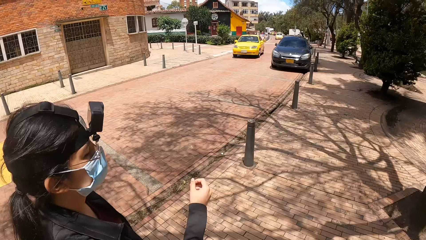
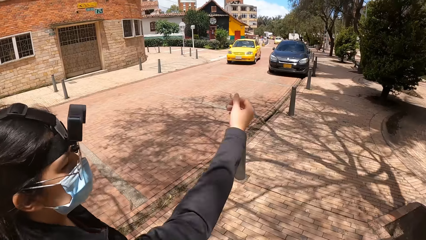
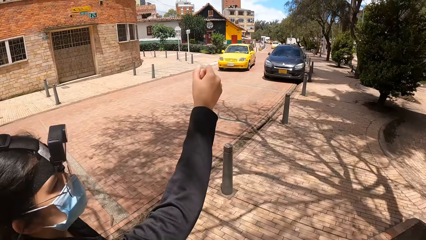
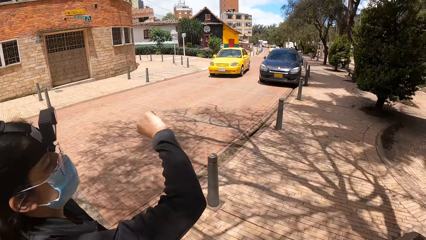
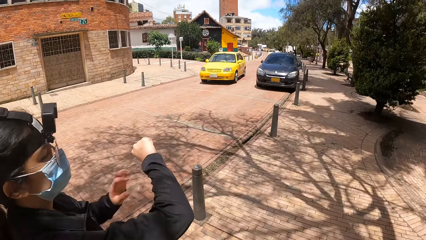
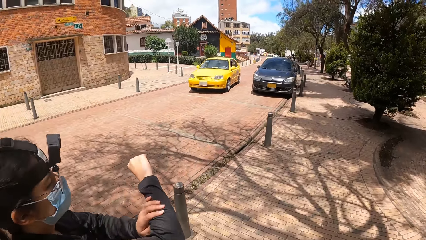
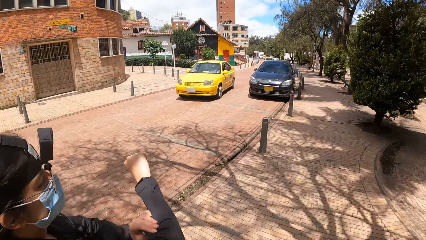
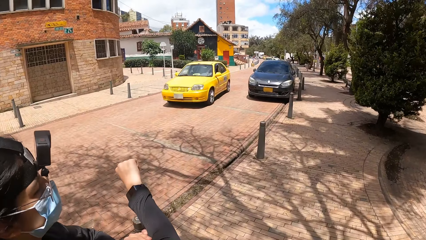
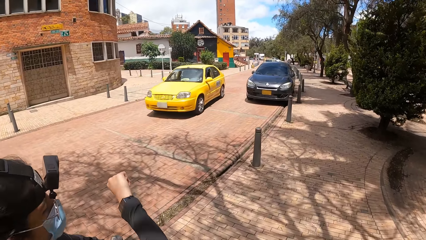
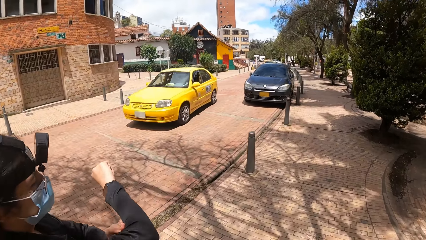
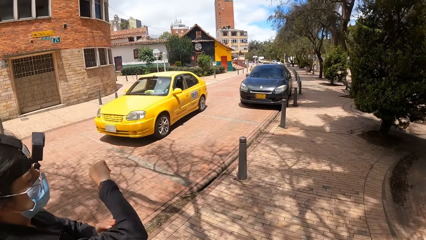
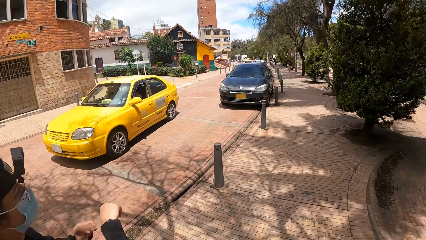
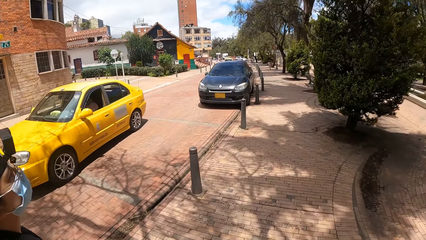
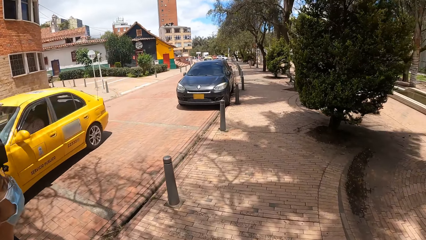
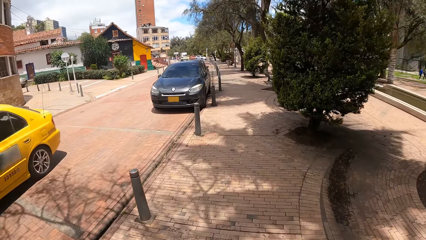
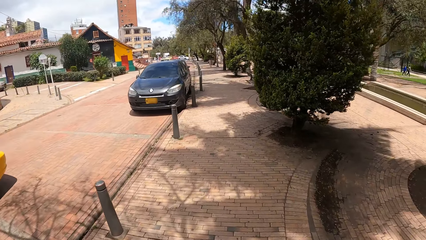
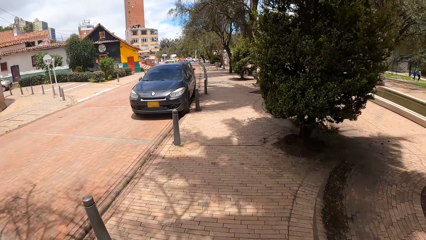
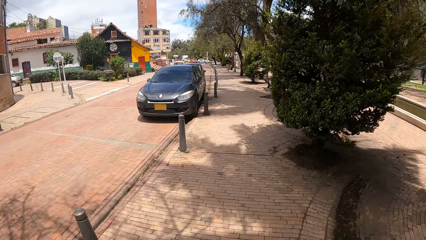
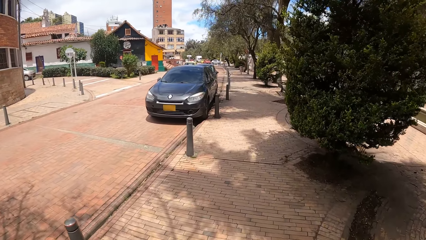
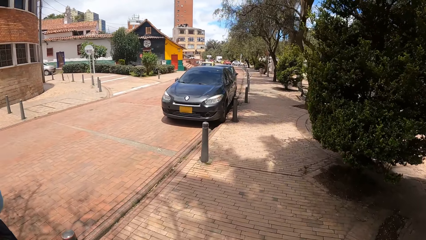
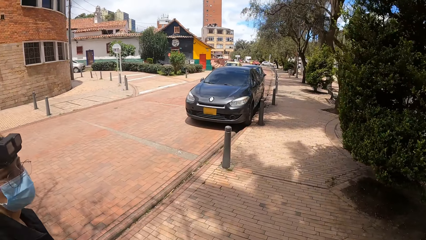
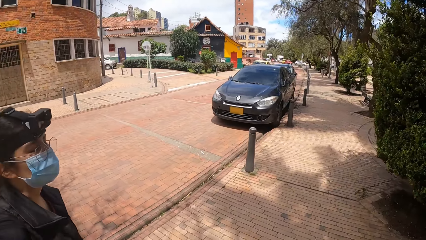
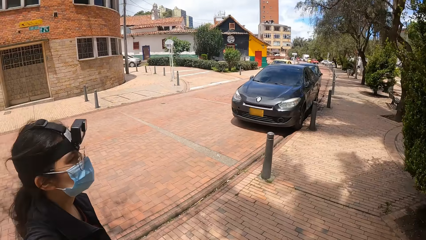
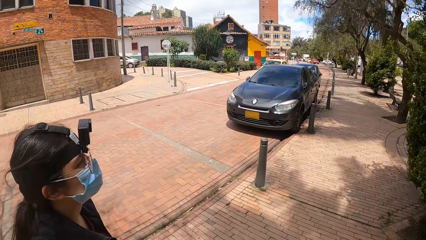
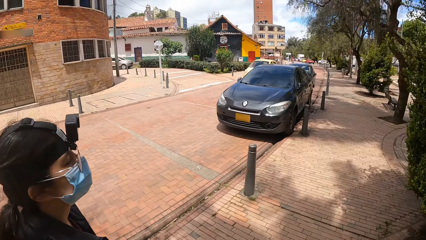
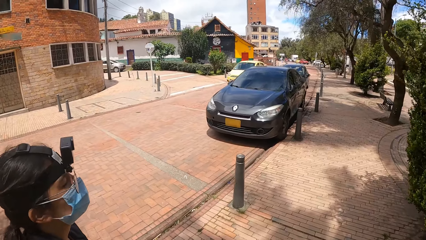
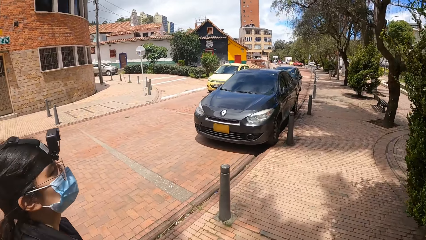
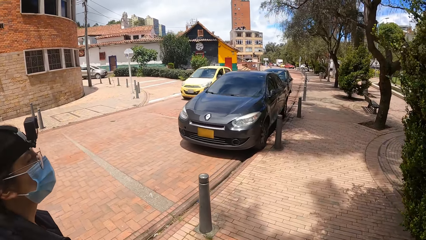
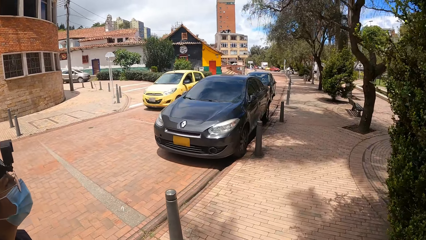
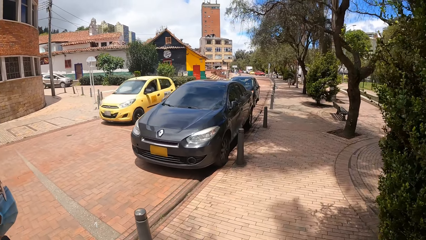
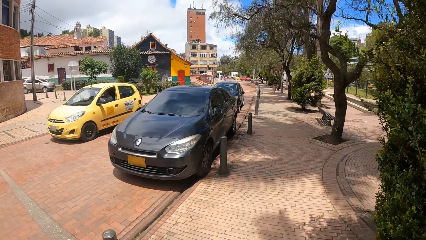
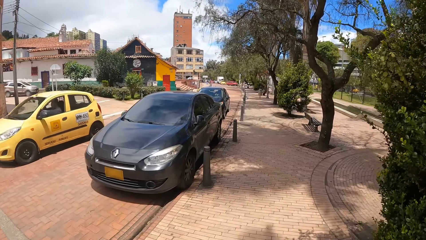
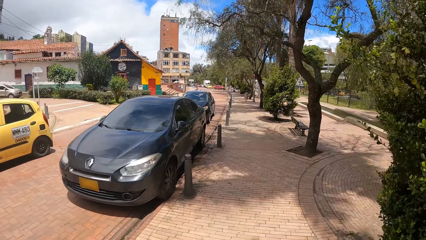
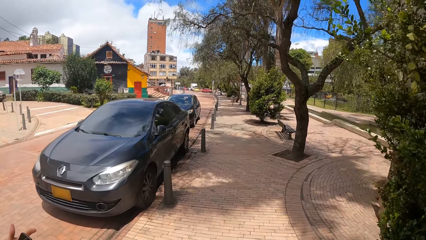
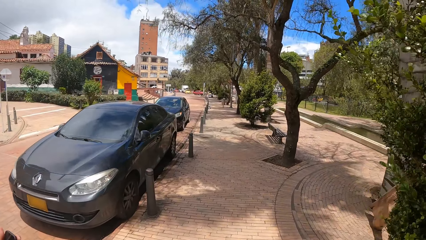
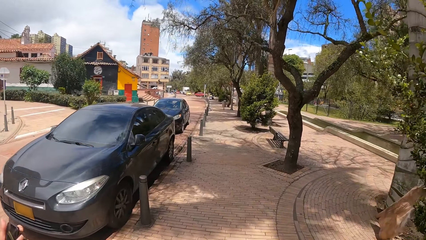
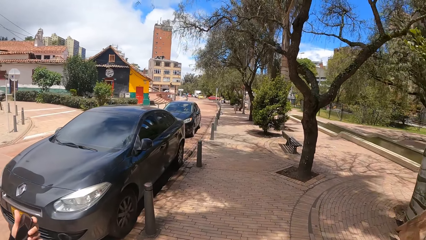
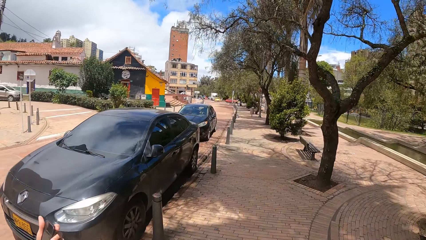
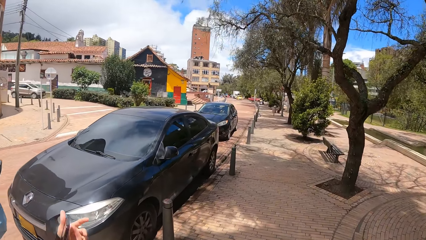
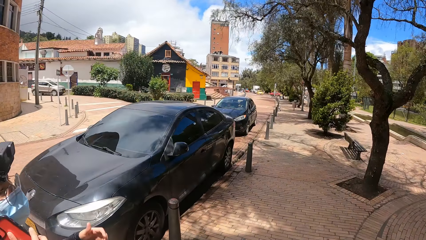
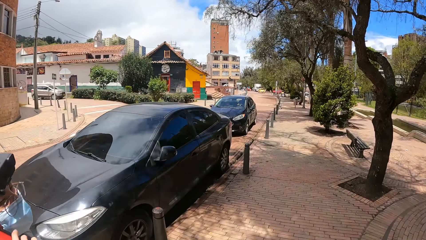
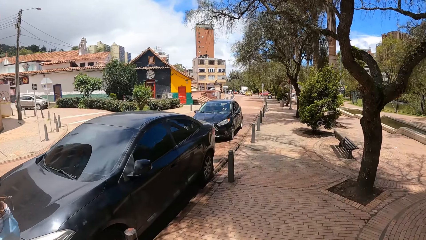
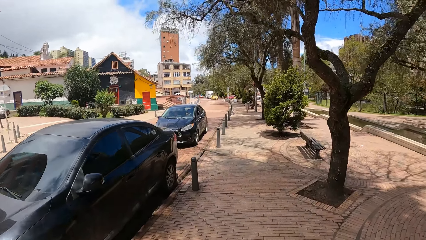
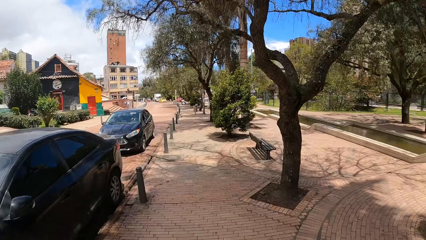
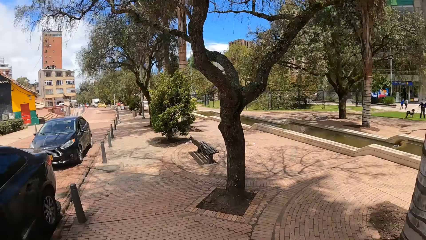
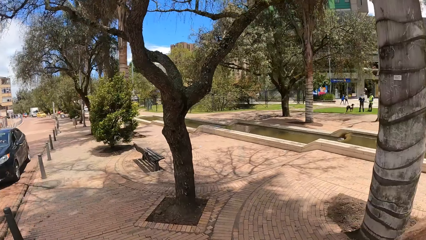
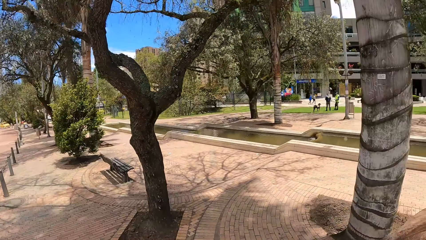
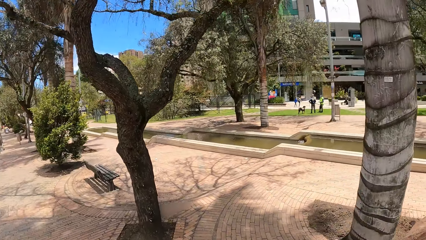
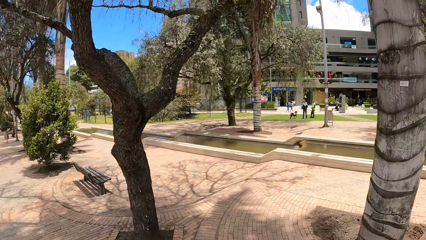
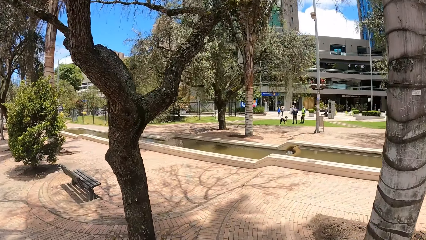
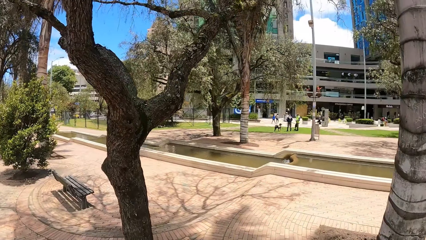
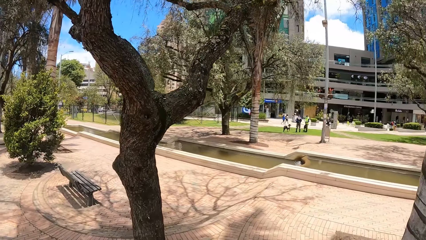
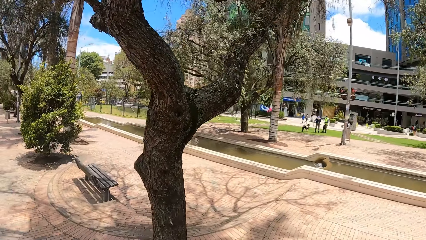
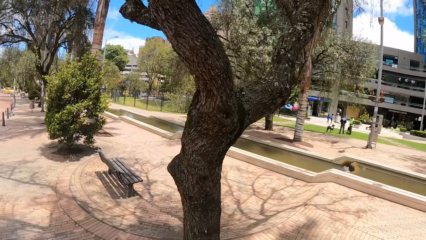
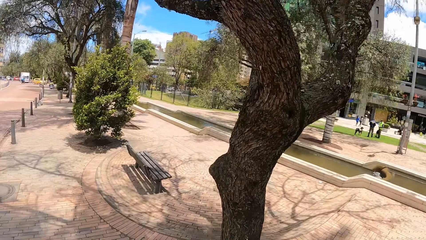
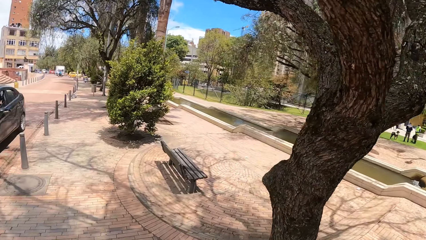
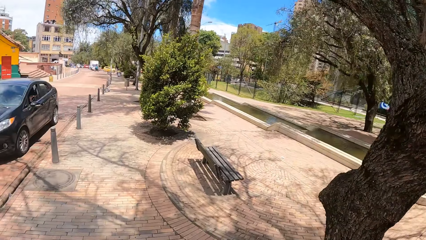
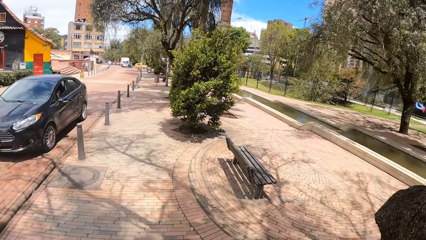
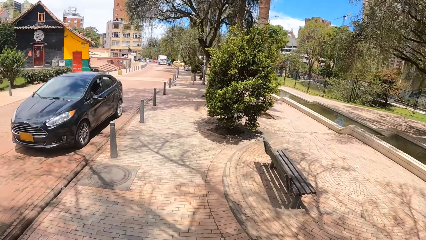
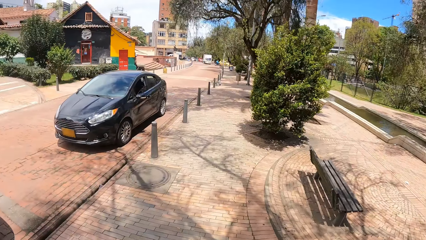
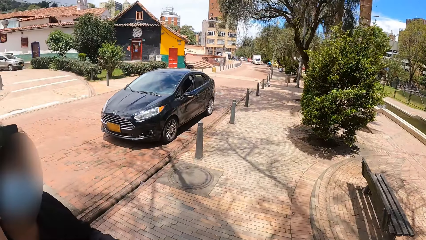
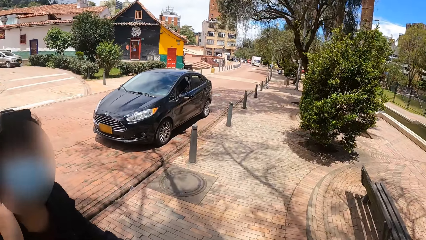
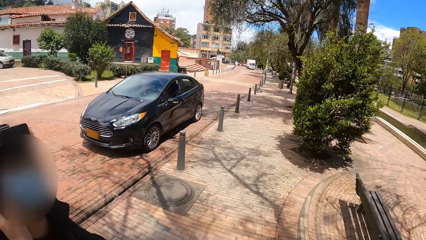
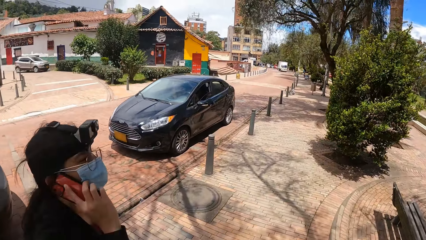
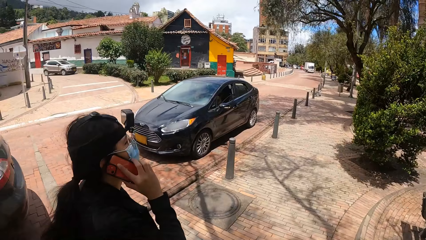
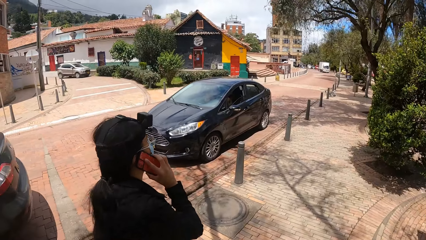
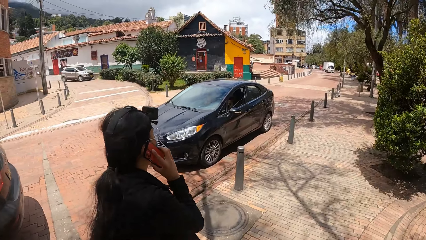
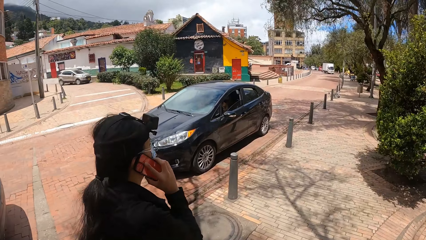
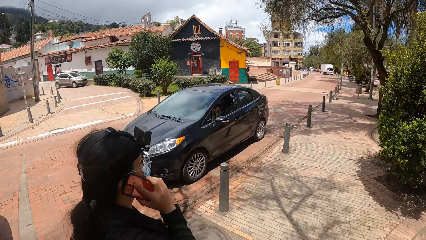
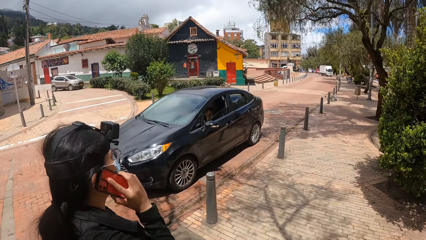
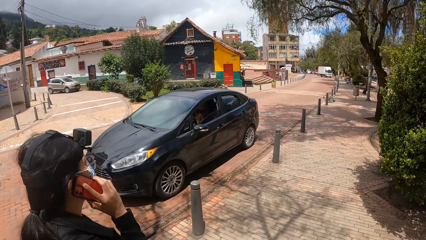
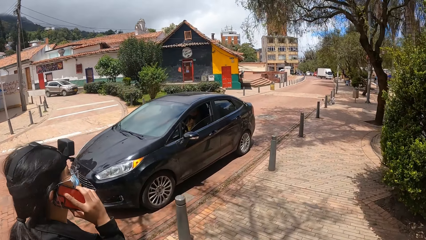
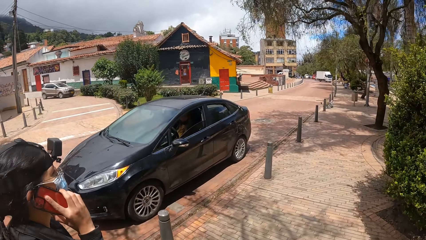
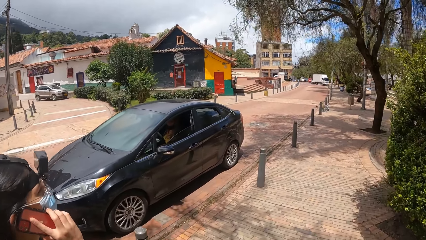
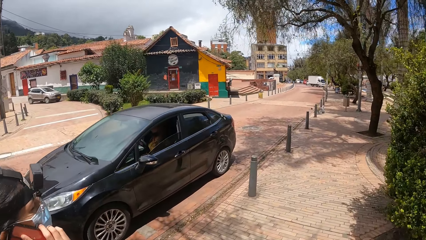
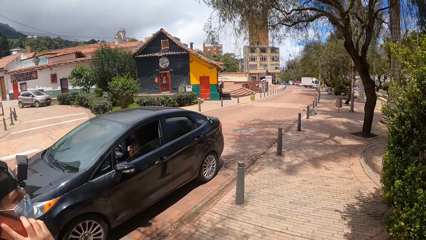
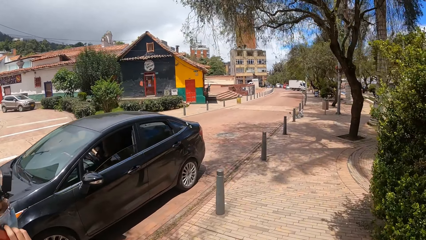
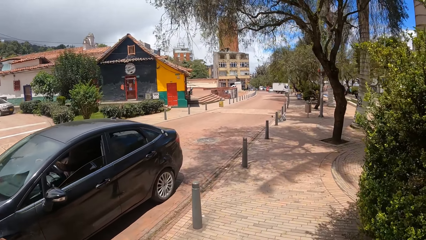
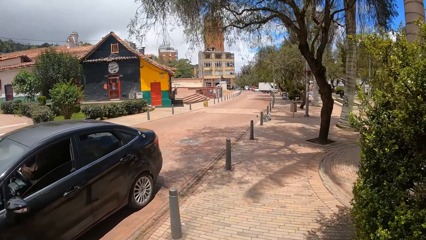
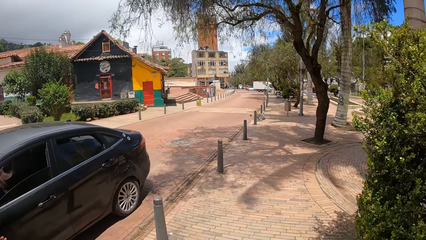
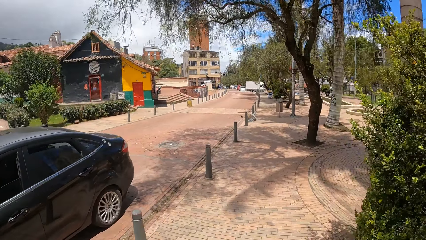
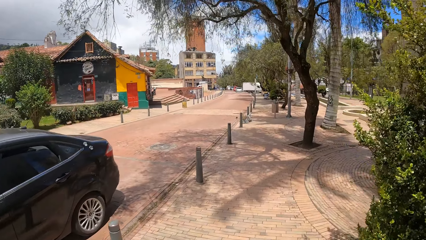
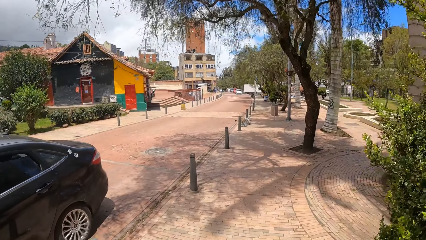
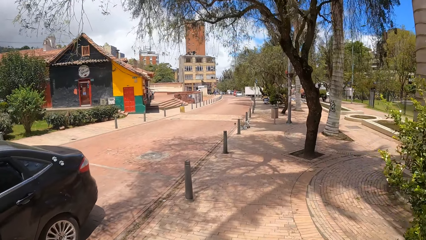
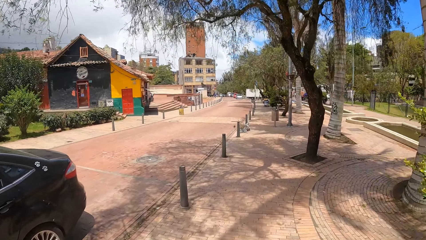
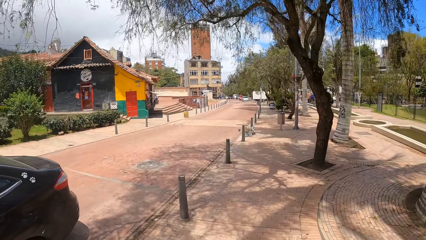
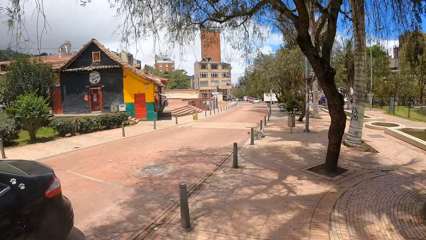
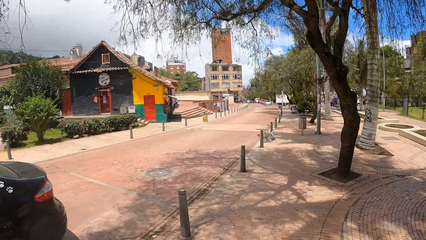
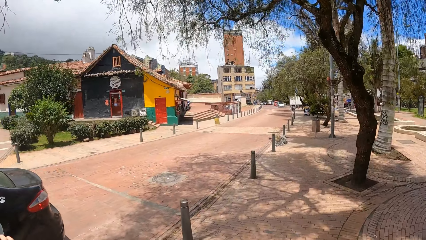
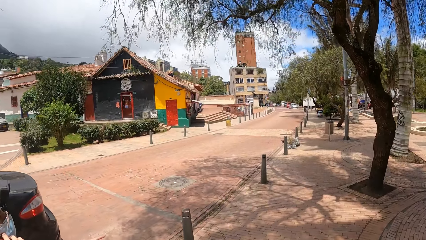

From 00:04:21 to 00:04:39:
The camera wearer looks at the woman. She lifts her hand. The woman adjusts her sweater, looks at her watch and lowers her hand down. The camera wearer looks around. The woman looks at the camera wearer and makes a phone call.
